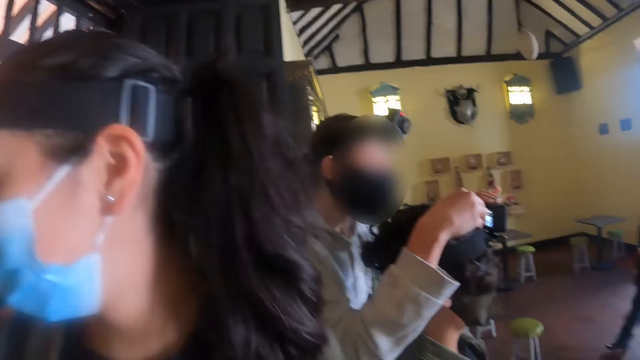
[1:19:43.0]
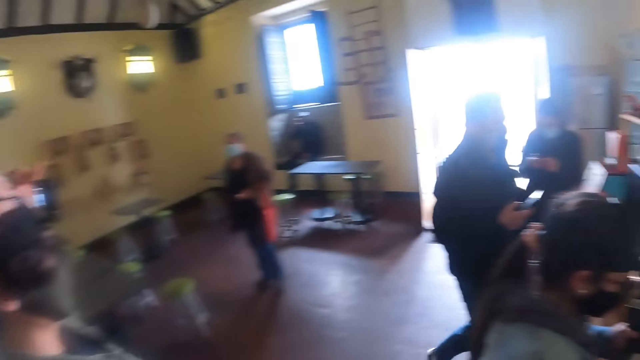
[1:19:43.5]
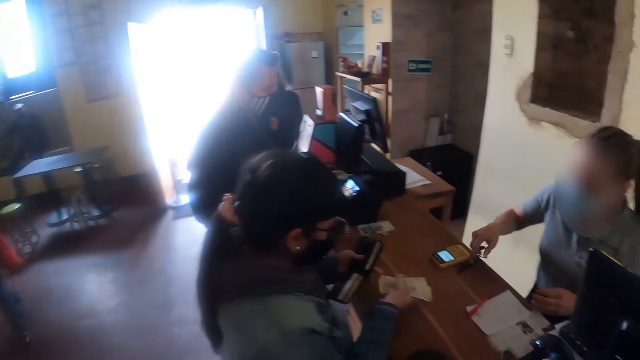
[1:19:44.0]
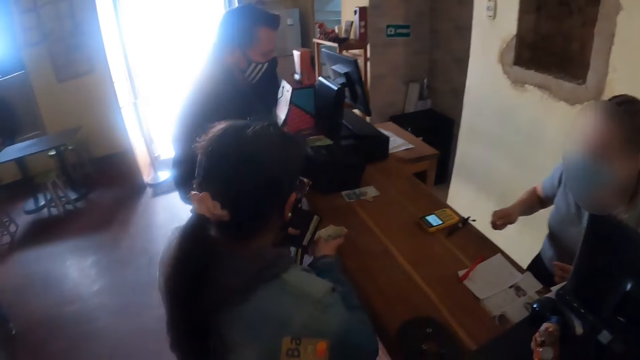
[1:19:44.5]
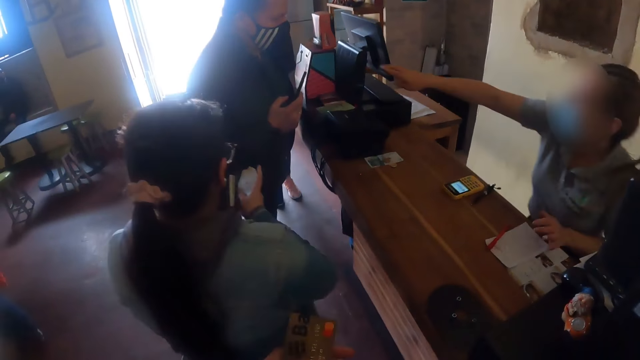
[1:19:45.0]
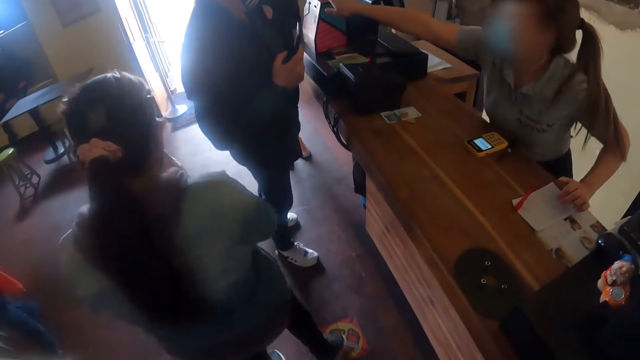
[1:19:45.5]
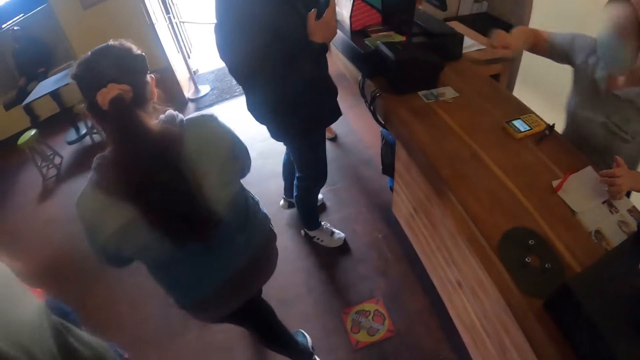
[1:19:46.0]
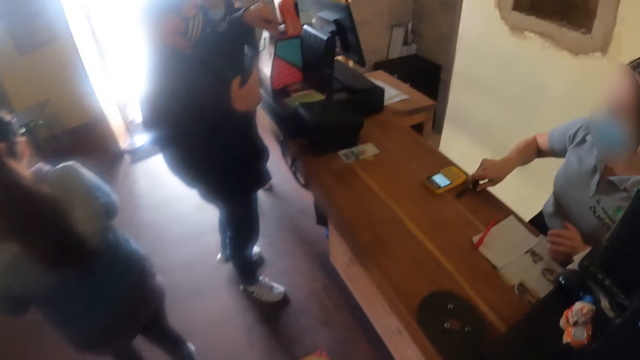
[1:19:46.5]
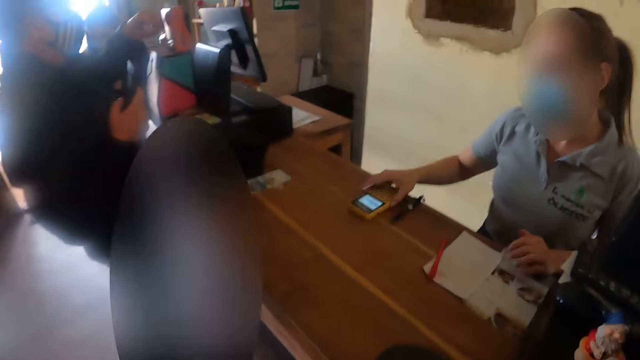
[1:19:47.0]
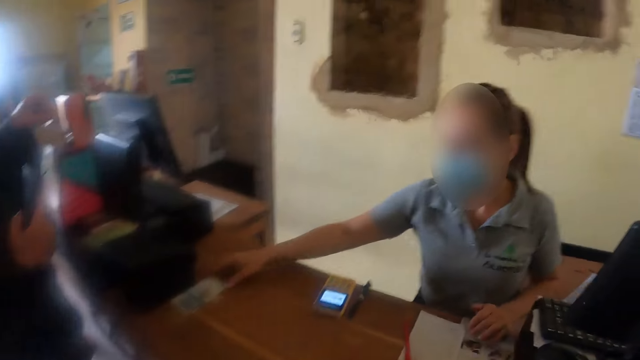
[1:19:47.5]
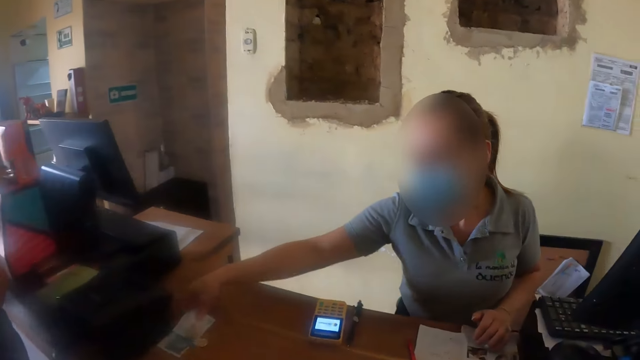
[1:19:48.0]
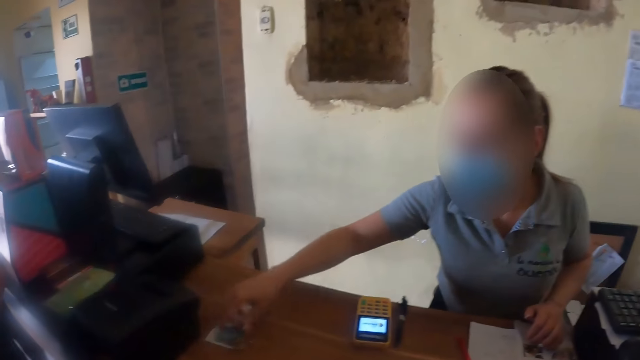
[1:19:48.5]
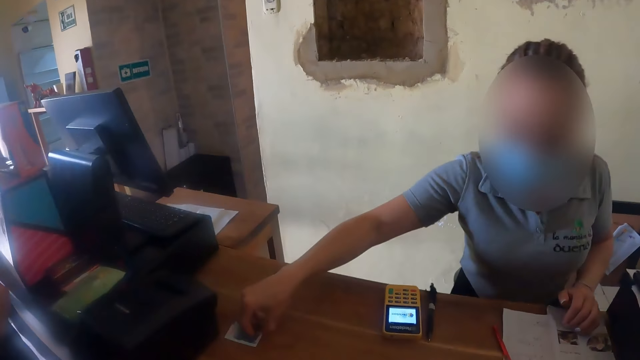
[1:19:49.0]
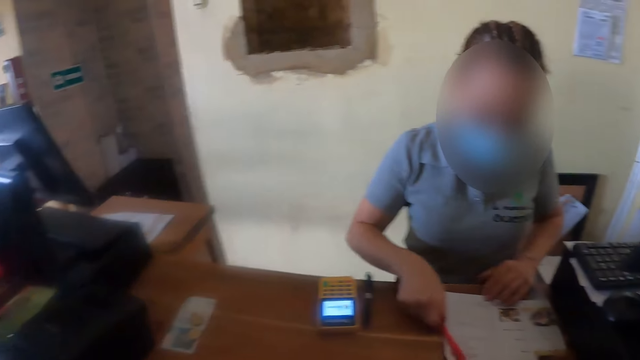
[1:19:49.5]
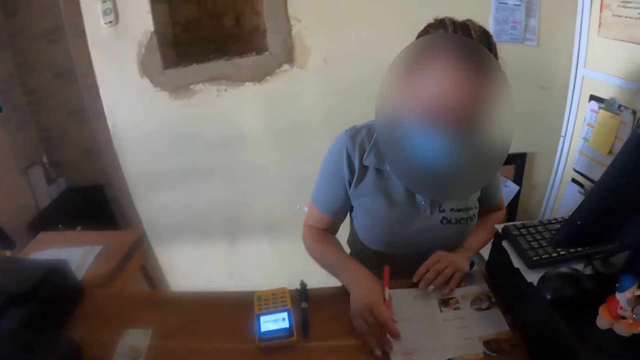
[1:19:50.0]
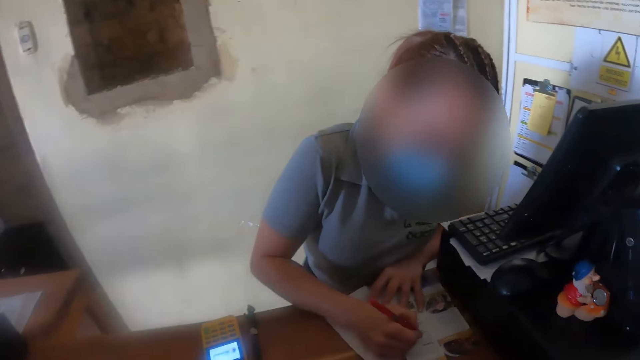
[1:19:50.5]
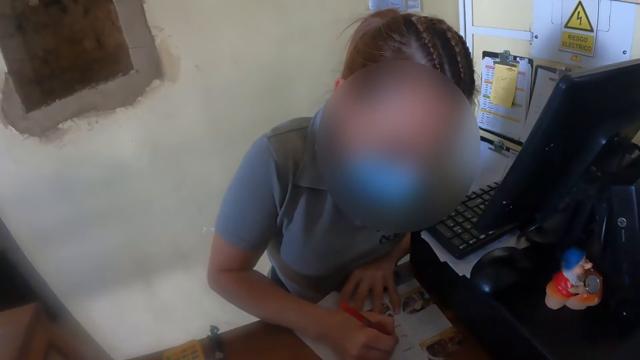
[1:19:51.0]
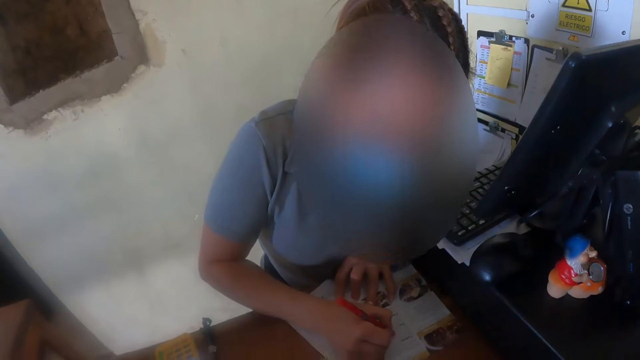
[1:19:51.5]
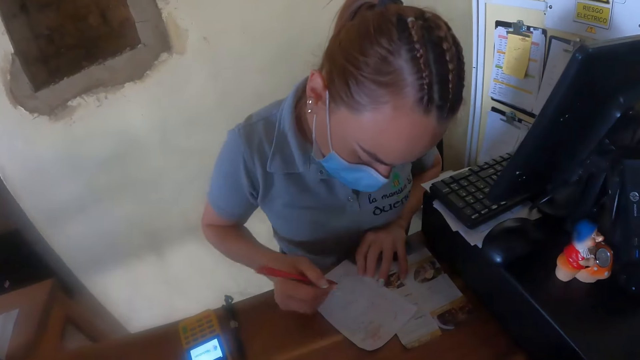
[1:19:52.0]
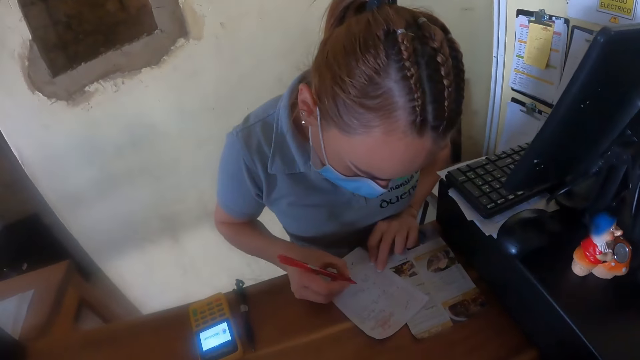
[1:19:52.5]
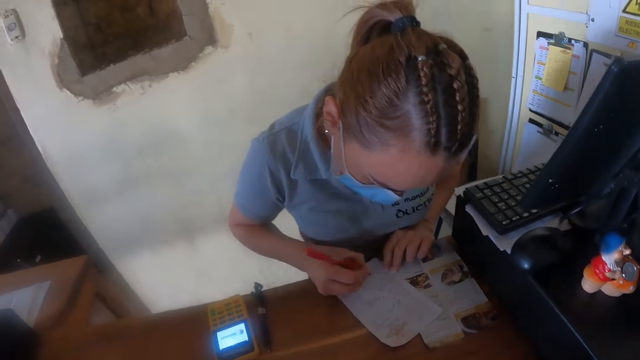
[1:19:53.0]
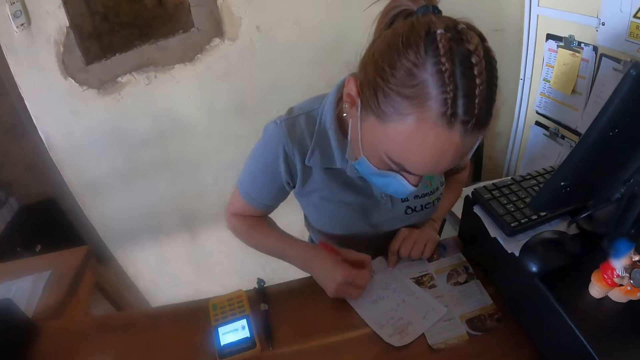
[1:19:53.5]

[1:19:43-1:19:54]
A woman walks around. A receptionist moves the credit card terminal. The camera wearer steps towards the reception counter. The receptionist moves the money on the desk, picks up a pen and writes on a paper.

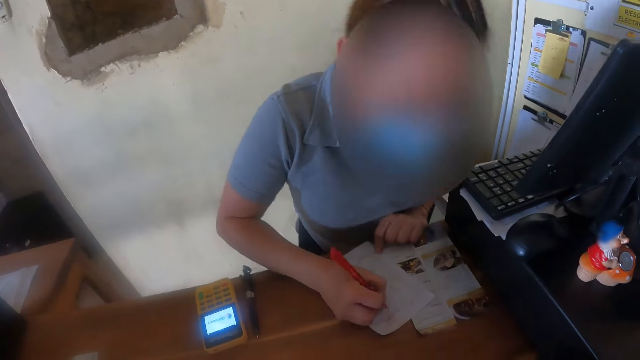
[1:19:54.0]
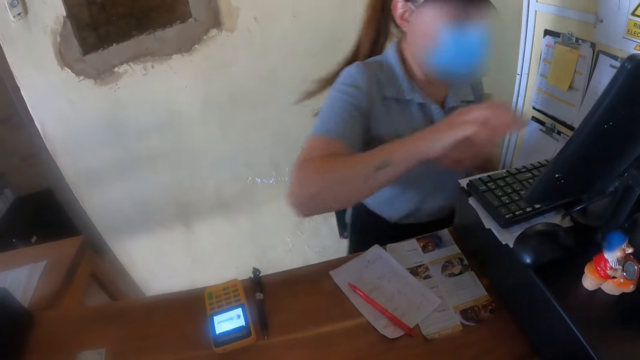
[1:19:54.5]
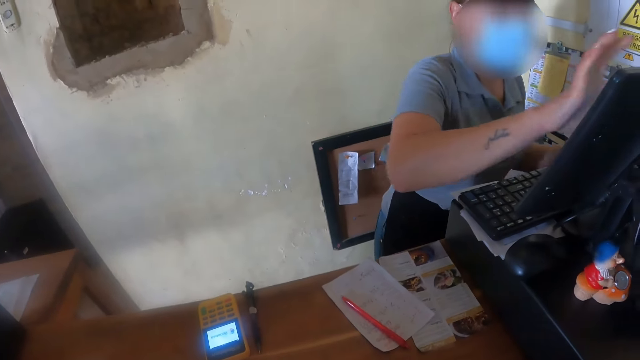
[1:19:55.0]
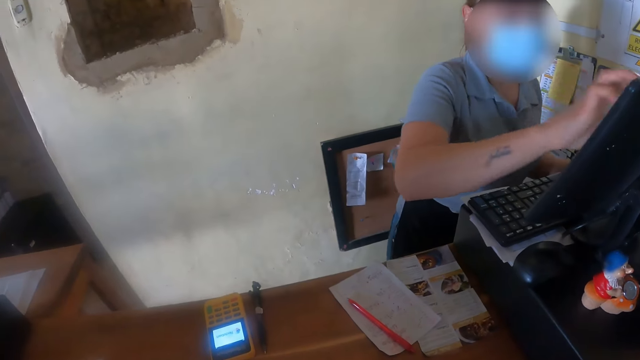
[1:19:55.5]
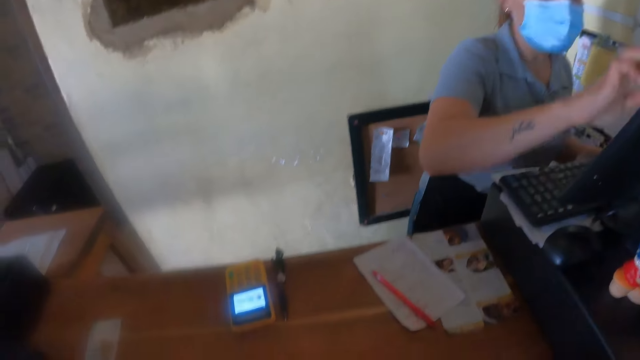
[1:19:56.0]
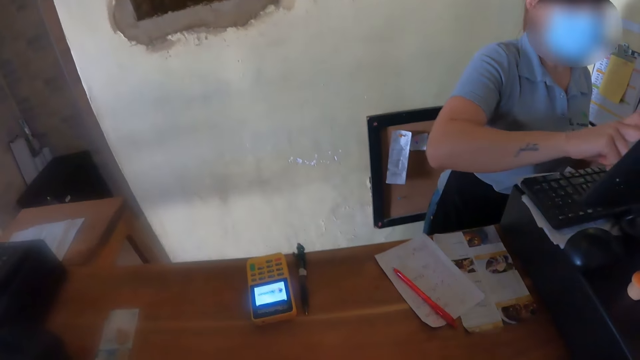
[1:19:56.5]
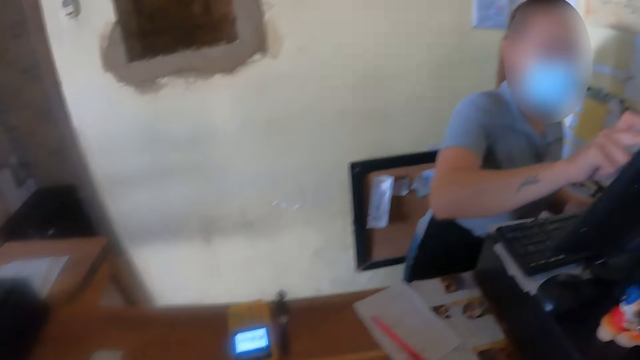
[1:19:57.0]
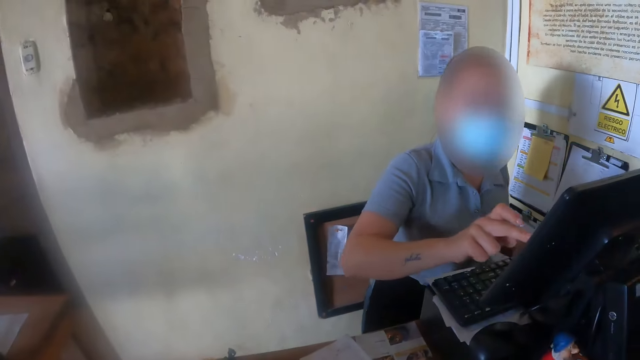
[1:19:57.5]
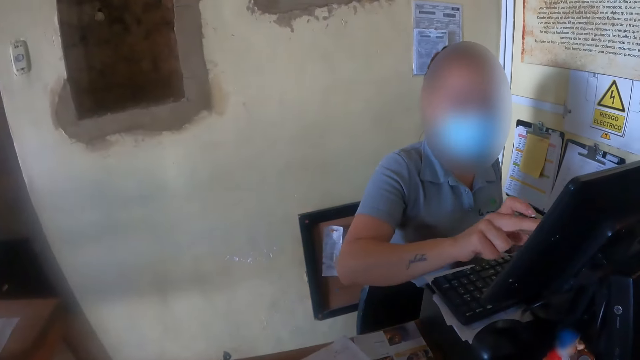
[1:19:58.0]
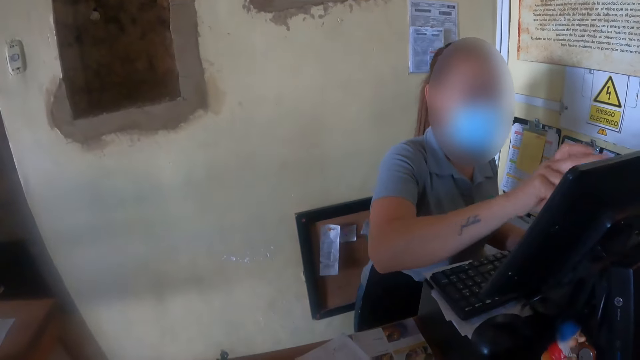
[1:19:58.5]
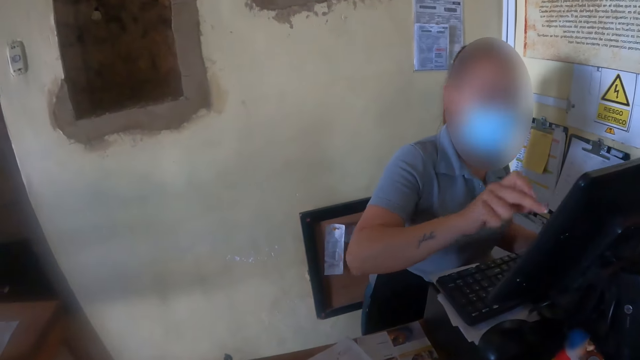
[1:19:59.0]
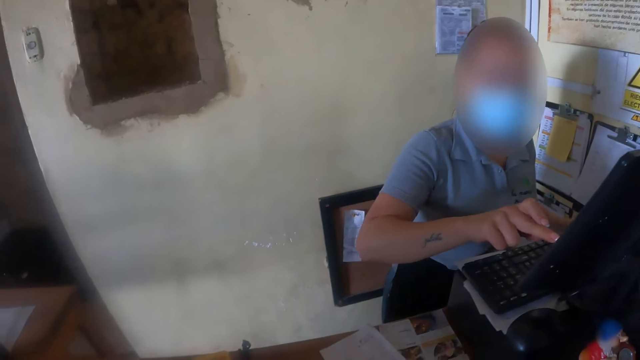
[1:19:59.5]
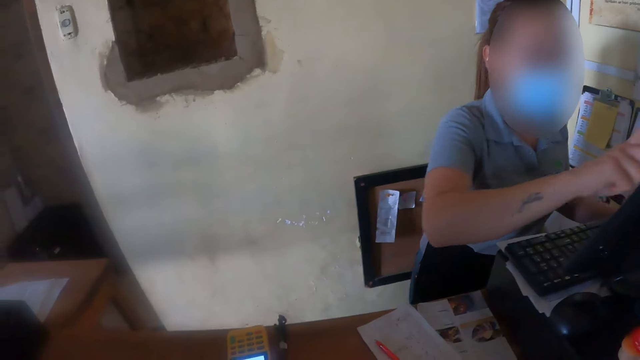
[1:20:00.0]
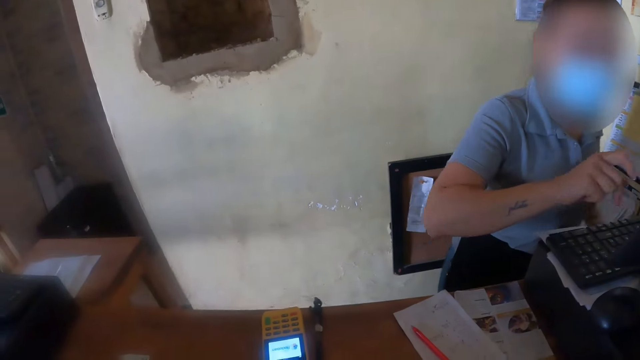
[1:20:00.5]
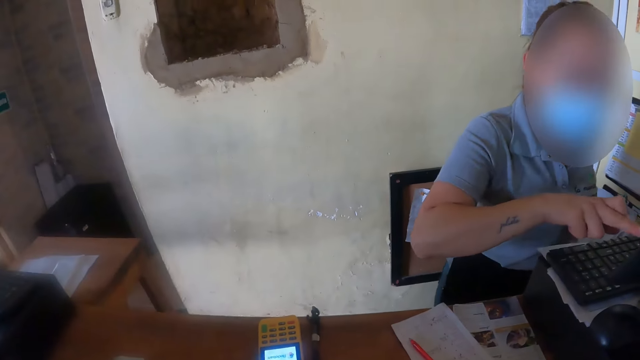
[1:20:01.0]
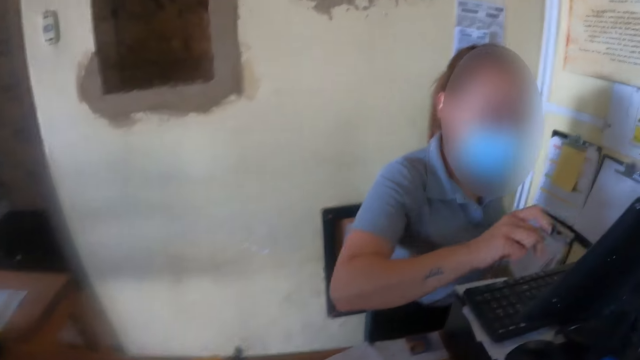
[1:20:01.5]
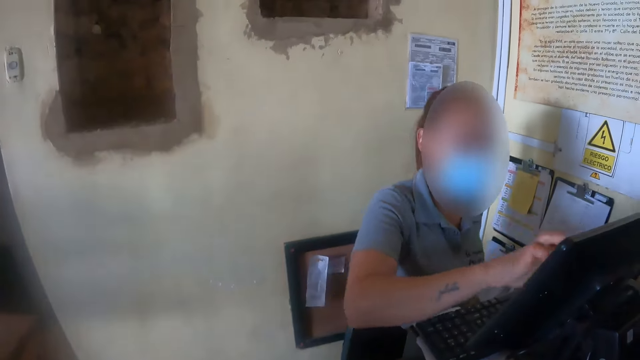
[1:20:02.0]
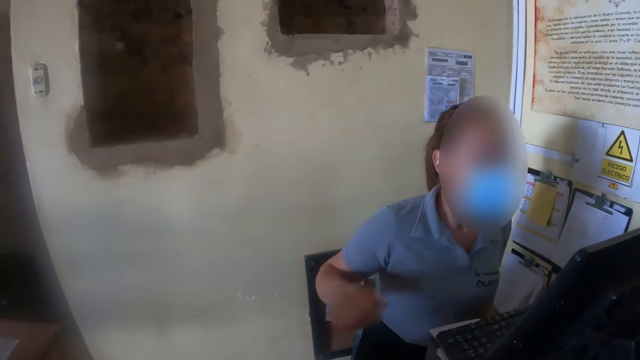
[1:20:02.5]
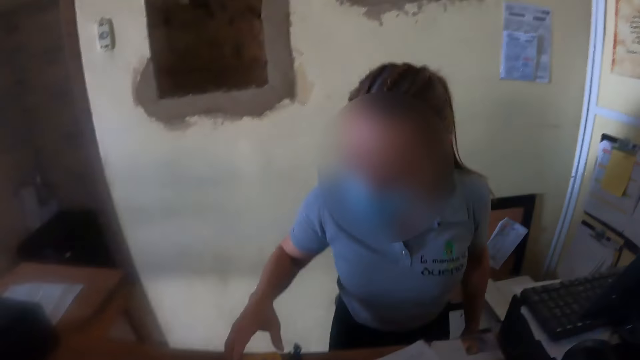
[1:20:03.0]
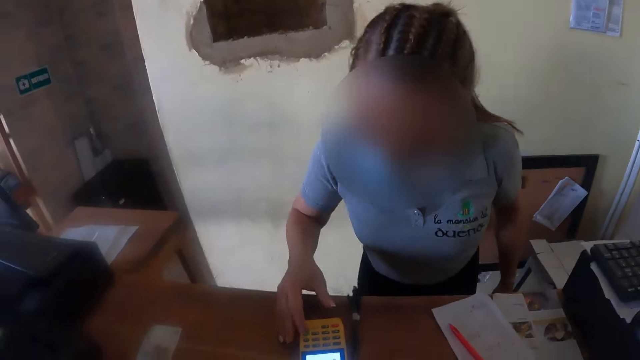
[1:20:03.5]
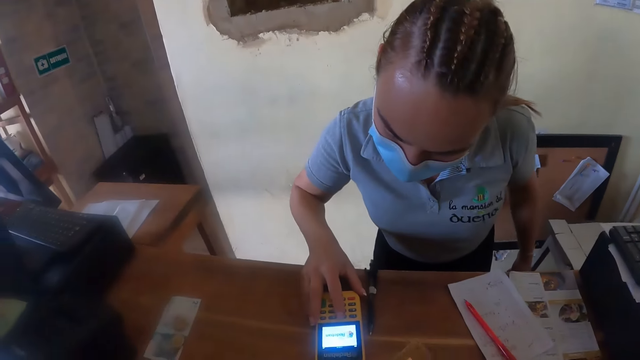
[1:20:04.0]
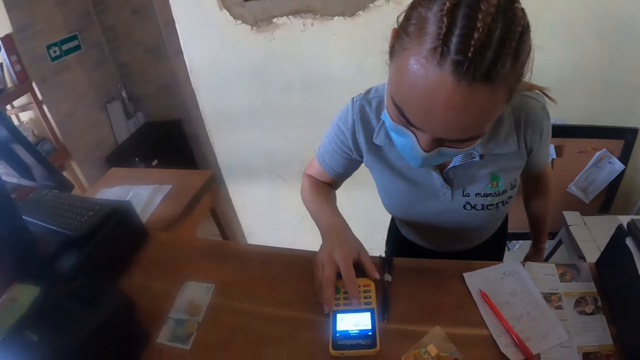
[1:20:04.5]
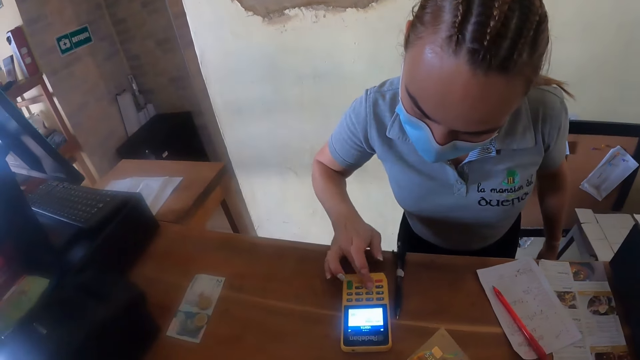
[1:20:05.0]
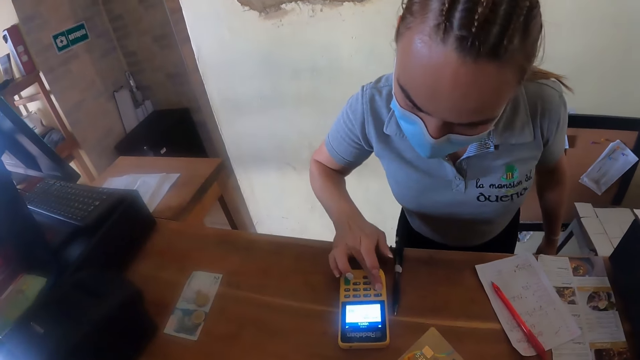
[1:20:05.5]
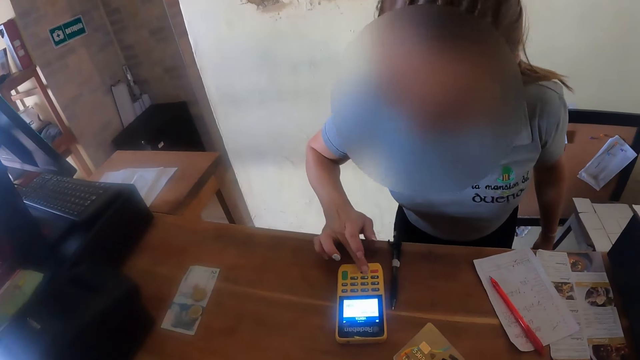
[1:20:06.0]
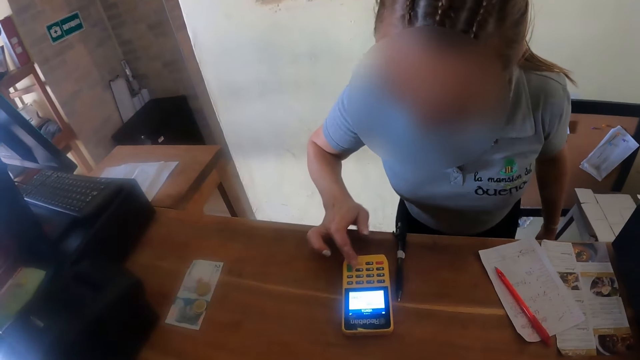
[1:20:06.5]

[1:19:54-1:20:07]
A receptionist types on the computer screen and types on a credit card terminal.
